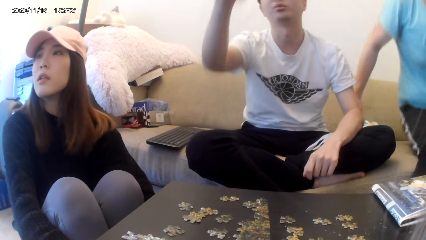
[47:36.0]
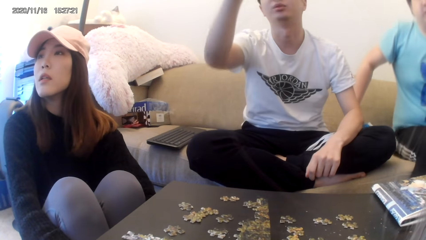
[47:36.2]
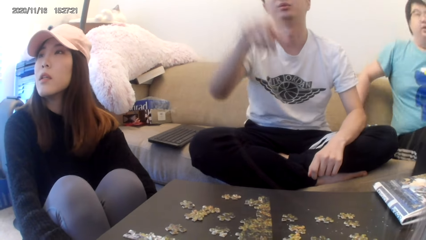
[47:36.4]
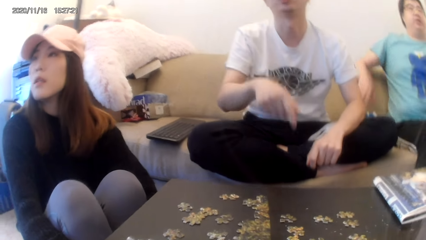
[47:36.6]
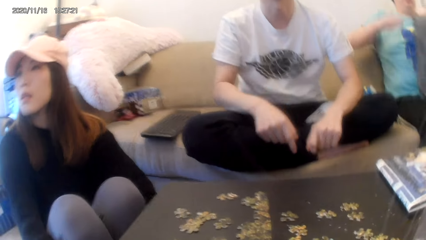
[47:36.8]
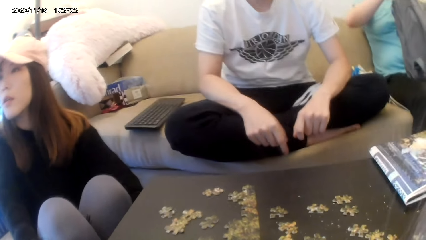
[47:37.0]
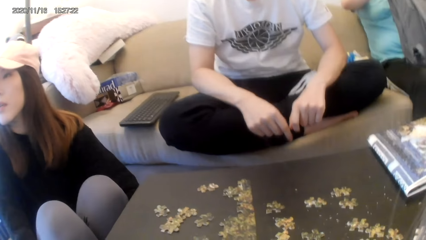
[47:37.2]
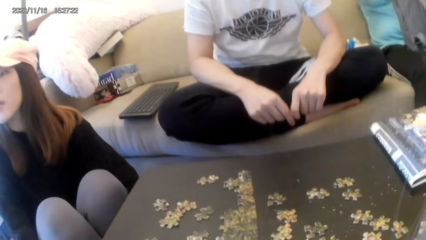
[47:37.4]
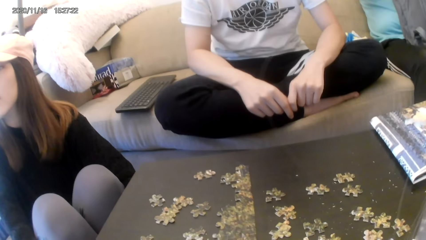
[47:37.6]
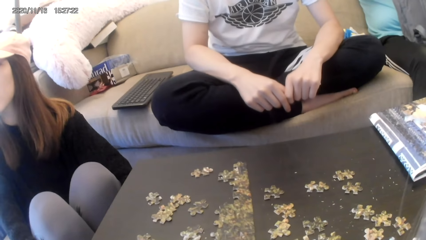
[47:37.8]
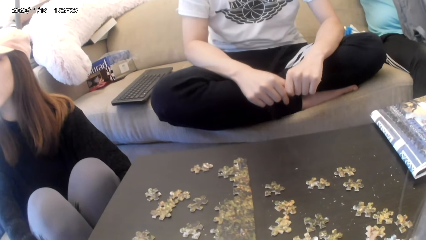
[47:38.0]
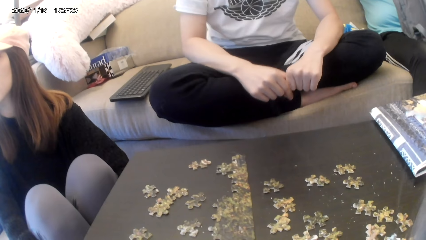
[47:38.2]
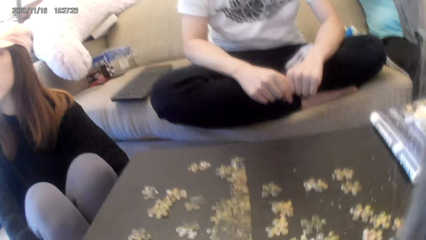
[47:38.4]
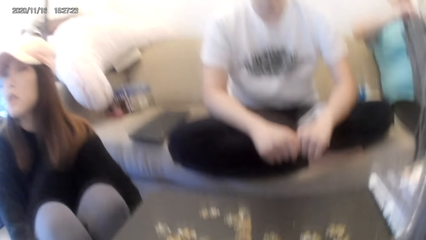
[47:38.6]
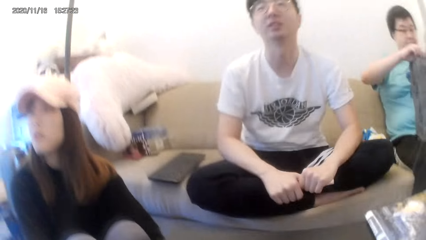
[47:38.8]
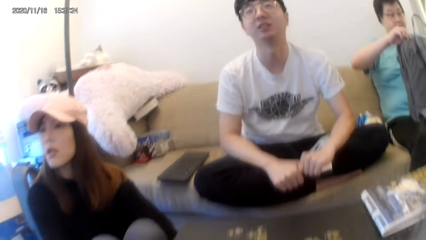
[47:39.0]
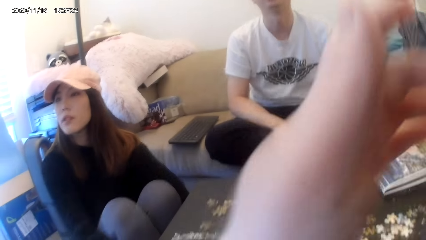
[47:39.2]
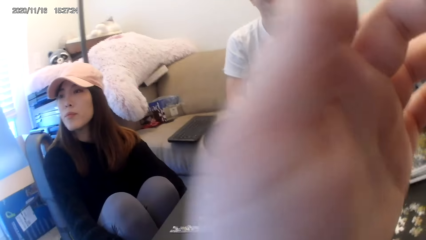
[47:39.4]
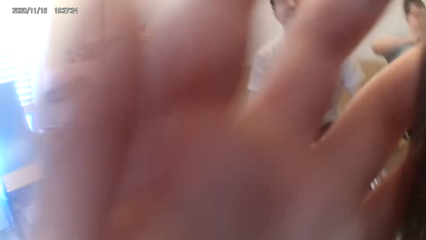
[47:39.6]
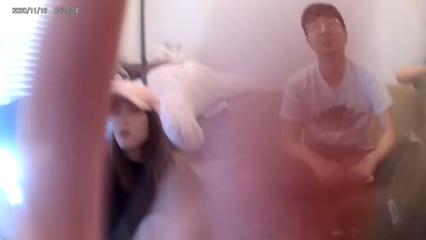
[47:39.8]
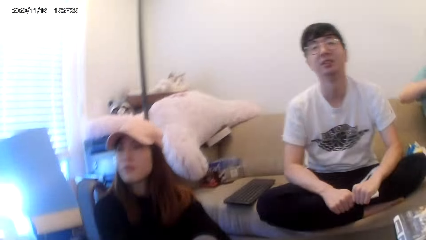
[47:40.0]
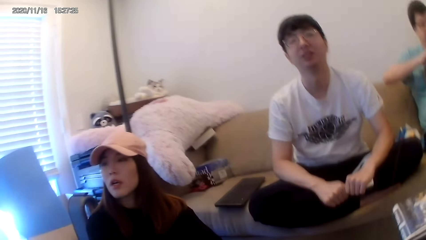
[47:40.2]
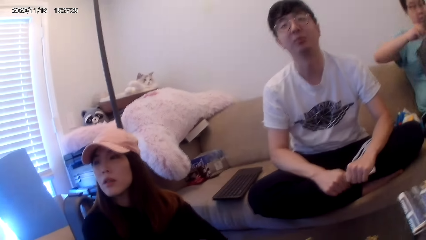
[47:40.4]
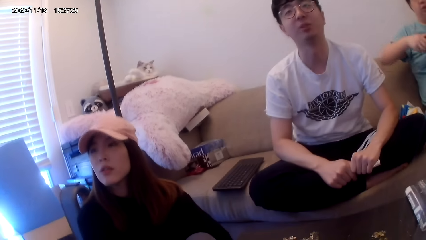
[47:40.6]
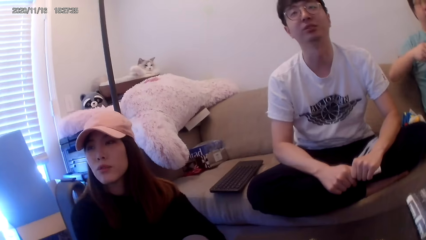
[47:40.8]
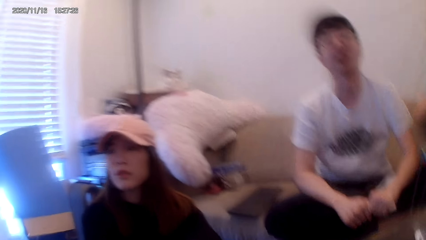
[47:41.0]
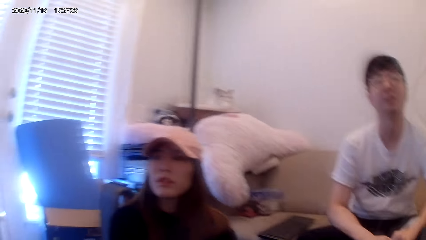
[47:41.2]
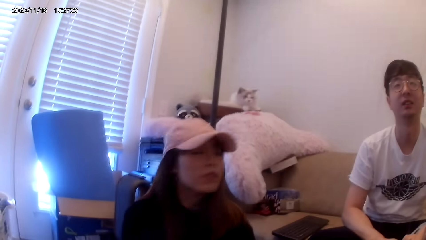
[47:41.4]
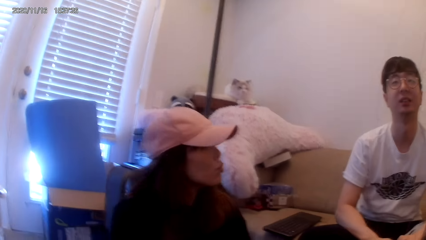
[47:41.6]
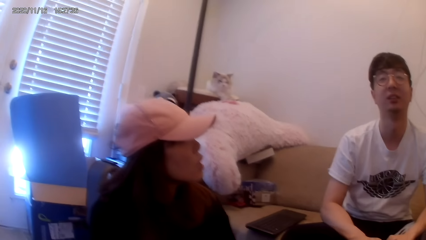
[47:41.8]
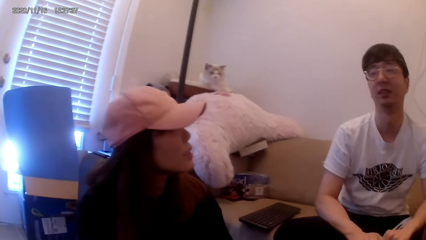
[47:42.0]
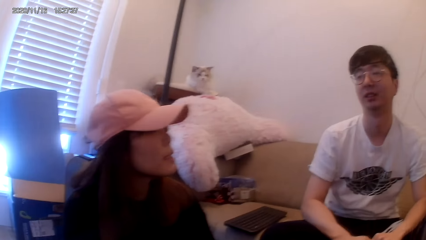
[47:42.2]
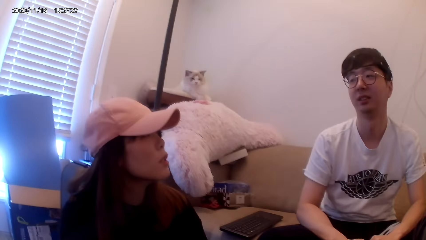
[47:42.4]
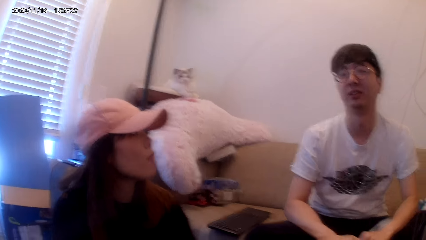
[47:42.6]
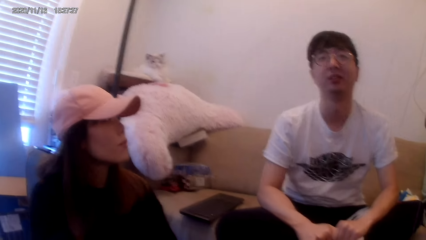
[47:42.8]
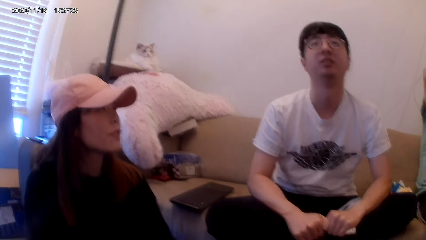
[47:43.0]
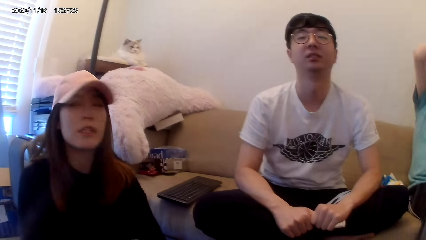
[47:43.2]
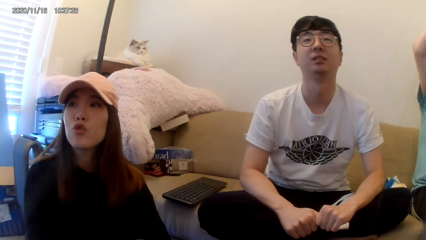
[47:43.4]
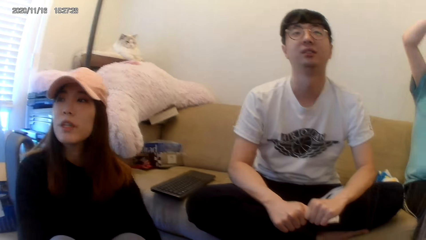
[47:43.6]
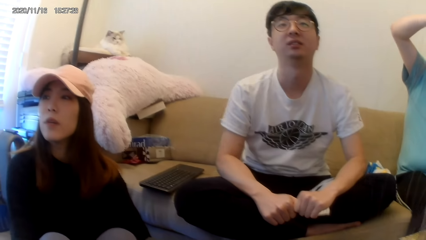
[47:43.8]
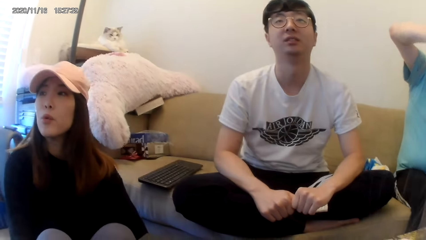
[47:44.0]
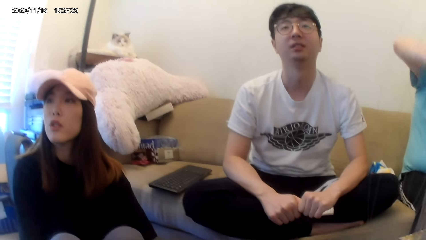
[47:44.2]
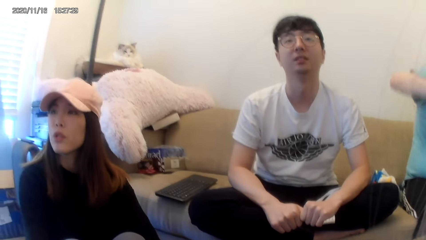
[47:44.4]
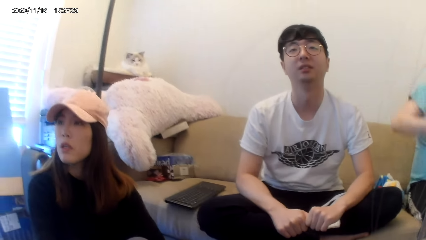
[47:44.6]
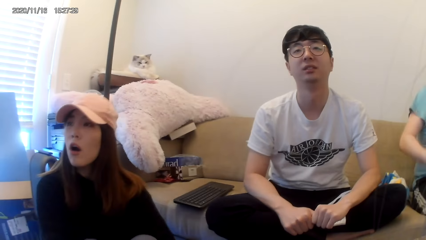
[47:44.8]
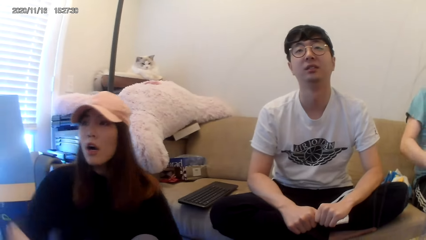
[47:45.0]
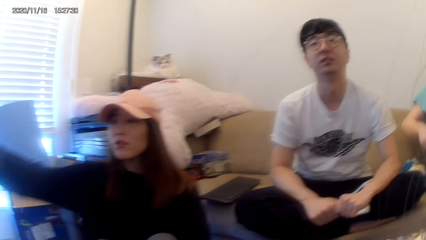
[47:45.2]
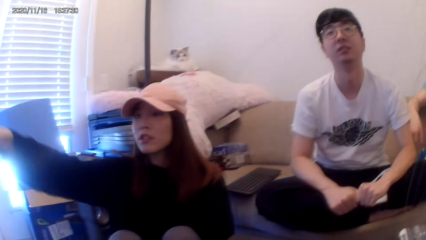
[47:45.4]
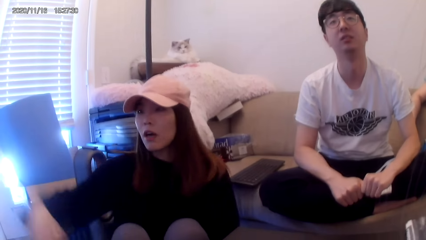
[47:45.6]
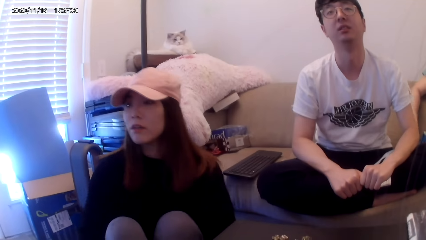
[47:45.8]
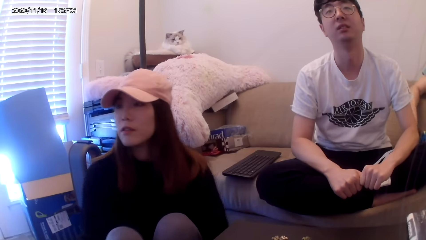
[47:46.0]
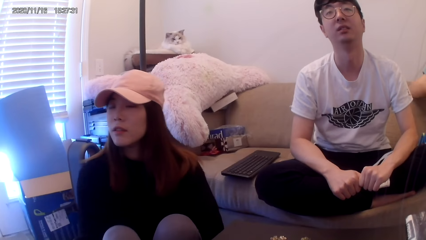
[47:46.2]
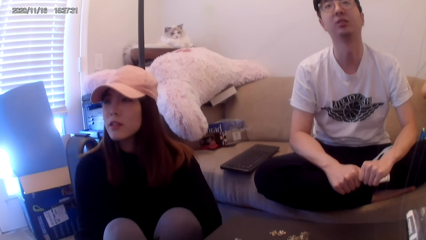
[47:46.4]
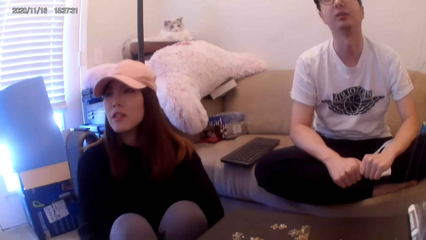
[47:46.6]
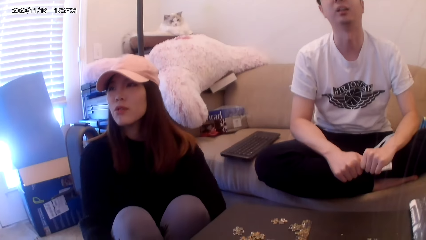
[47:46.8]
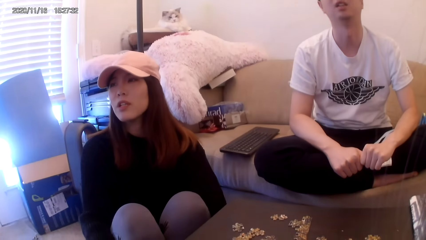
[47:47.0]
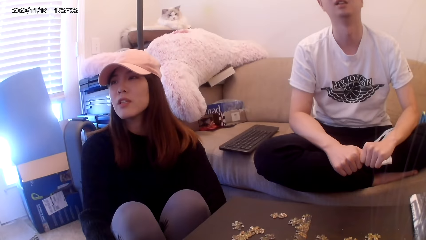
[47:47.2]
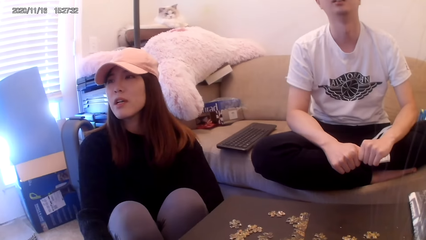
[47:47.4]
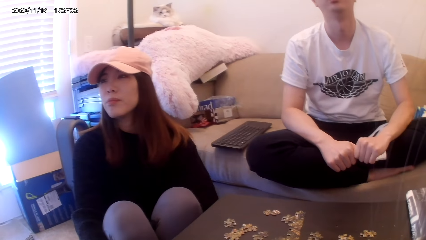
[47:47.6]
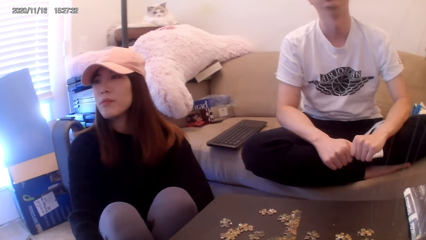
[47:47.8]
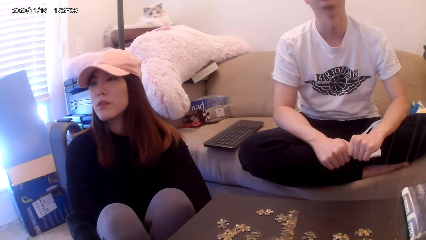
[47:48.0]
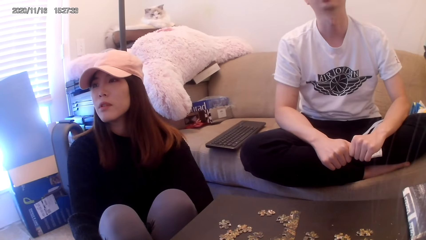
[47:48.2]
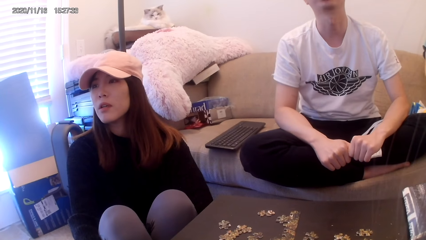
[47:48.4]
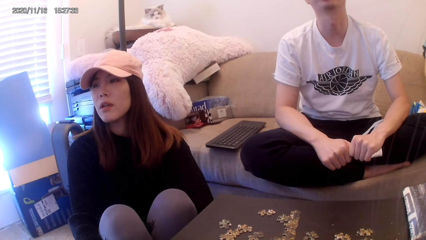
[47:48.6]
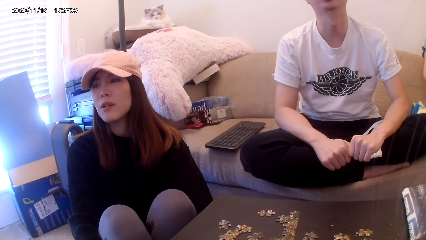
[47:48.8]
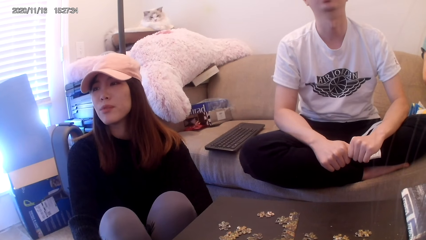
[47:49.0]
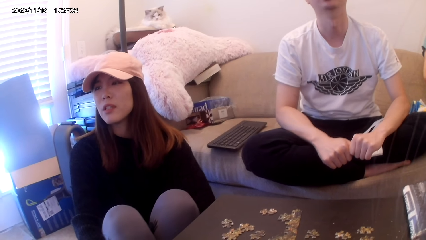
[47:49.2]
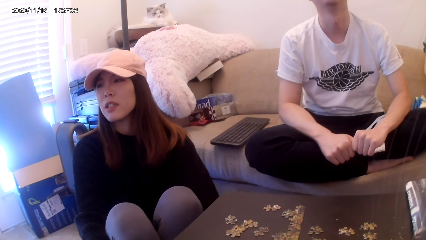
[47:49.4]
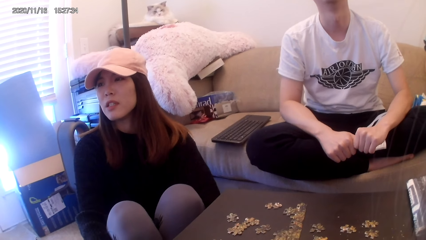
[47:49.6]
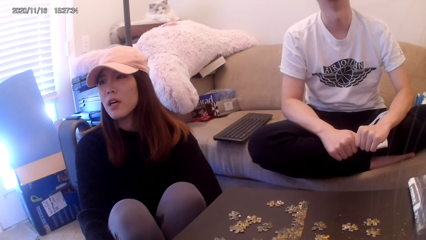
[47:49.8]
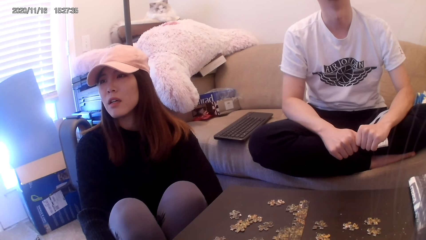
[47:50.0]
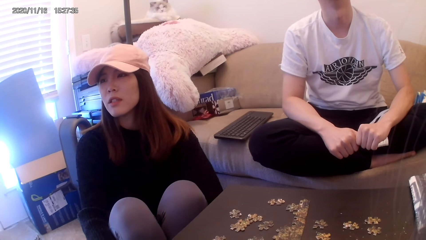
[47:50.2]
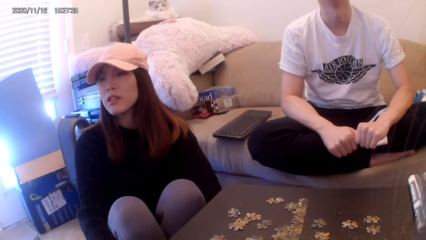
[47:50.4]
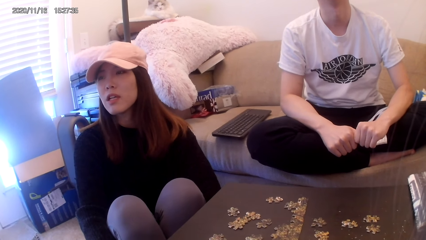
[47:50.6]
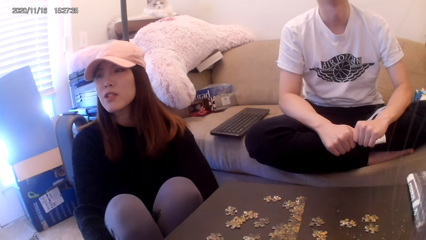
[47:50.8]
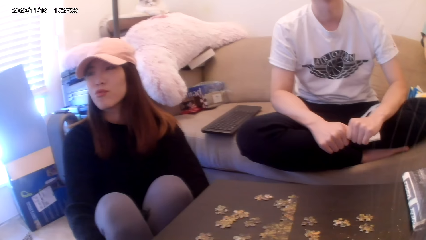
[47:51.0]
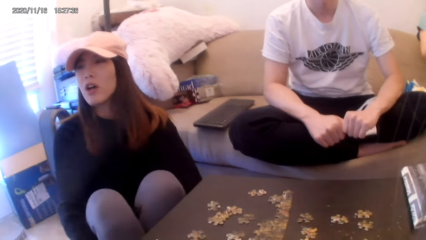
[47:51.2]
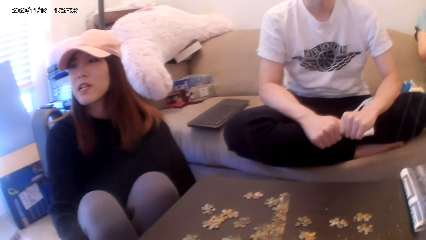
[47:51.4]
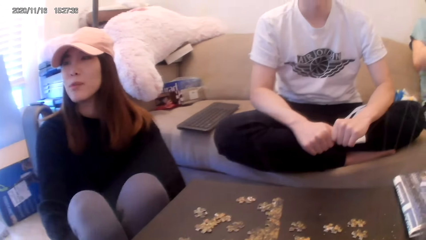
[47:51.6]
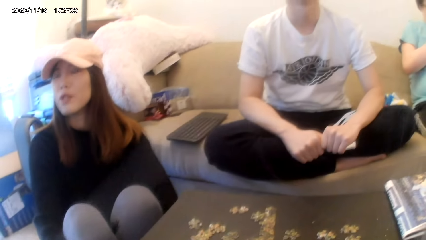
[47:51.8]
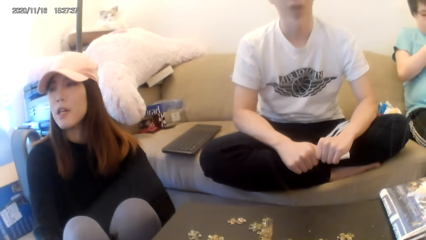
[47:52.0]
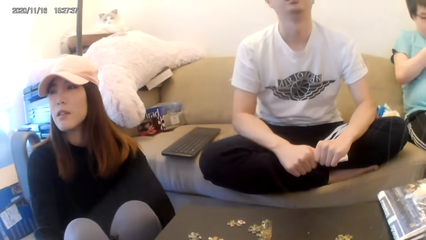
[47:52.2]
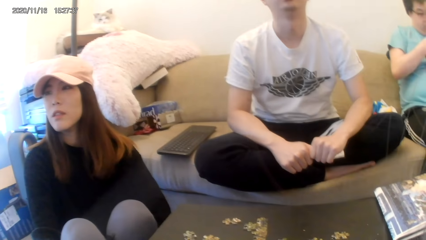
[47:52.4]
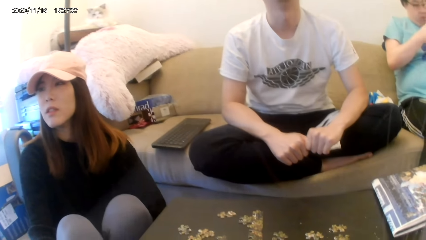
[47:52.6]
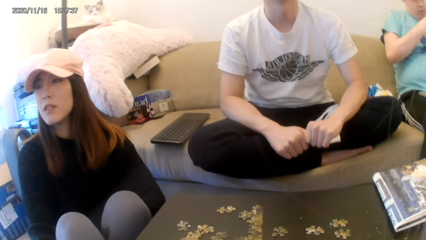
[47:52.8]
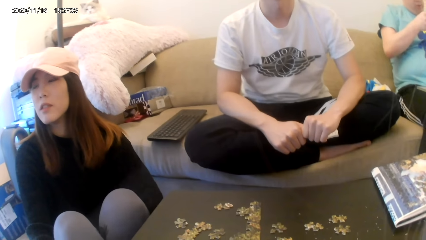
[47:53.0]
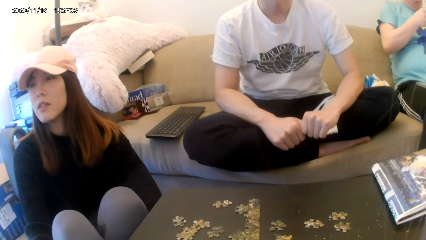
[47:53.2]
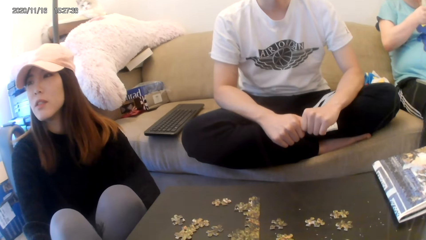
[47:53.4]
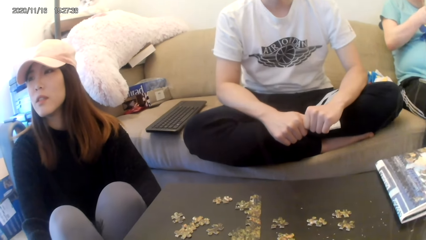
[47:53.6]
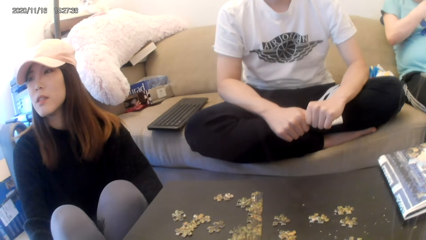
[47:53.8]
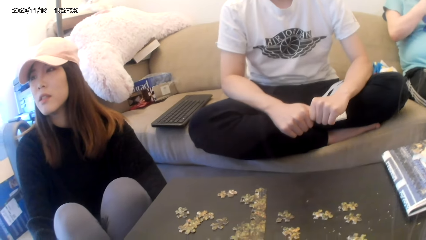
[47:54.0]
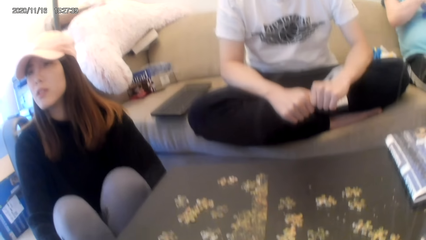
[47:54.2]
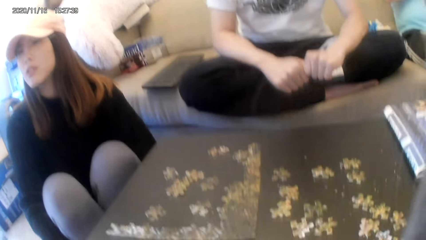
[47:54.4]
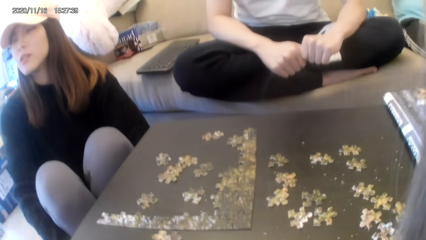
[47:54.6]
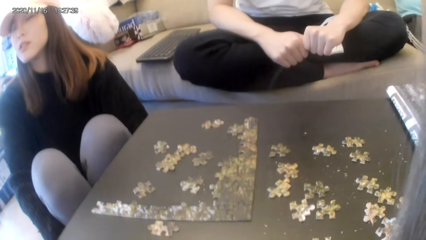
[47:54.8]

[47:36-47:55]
A man sits on the couch. Another man talks to a third man and the first man.
